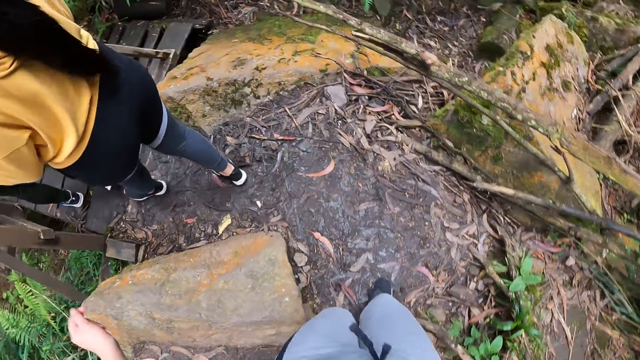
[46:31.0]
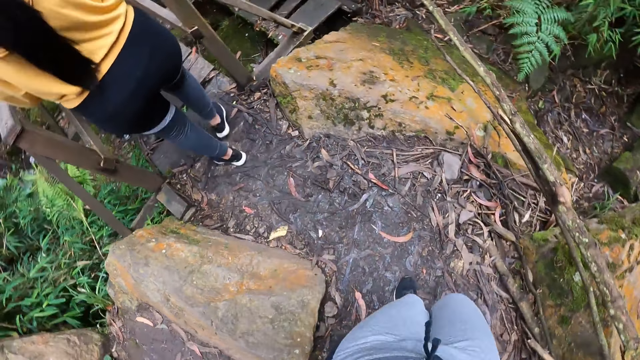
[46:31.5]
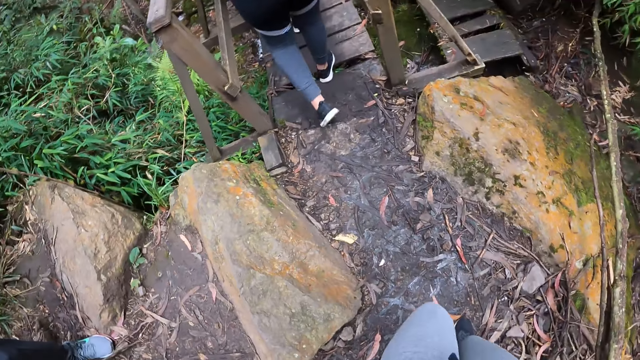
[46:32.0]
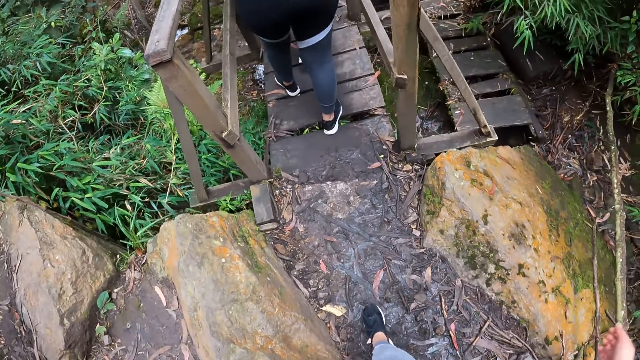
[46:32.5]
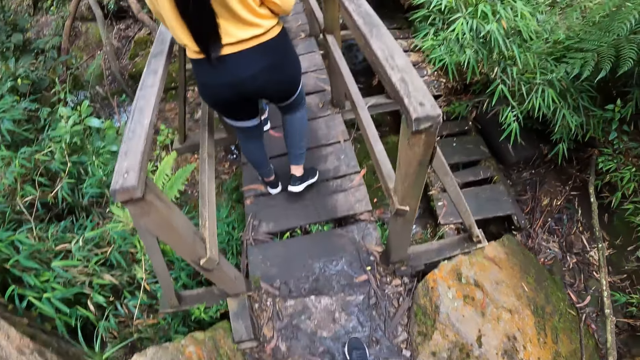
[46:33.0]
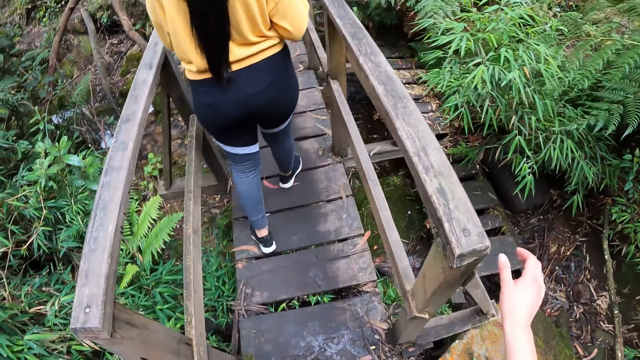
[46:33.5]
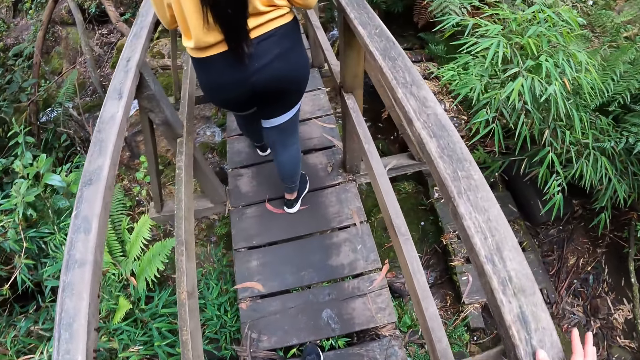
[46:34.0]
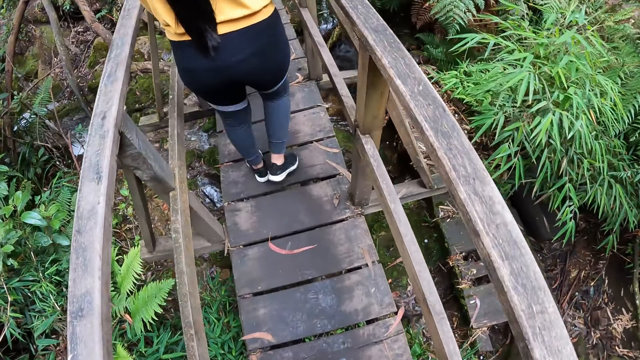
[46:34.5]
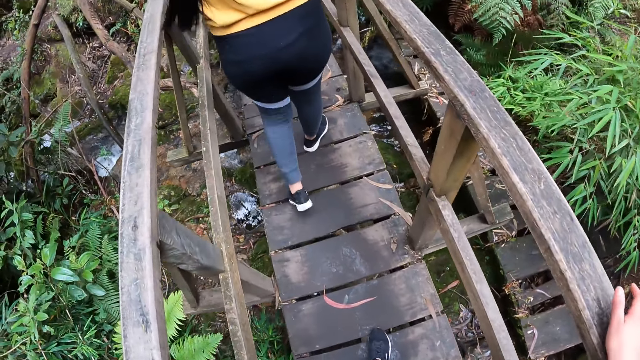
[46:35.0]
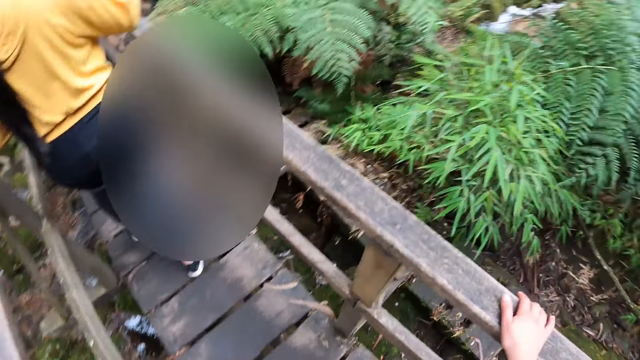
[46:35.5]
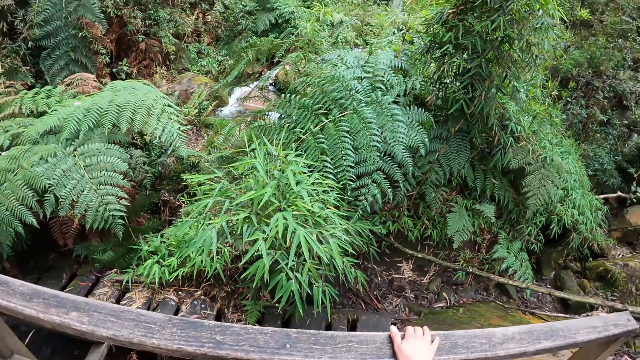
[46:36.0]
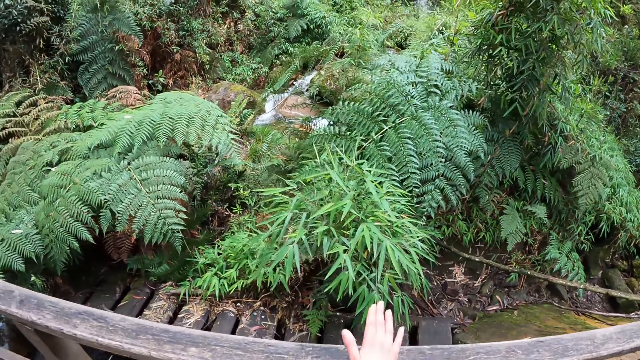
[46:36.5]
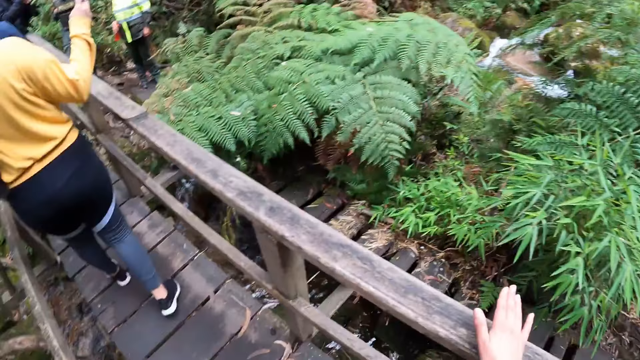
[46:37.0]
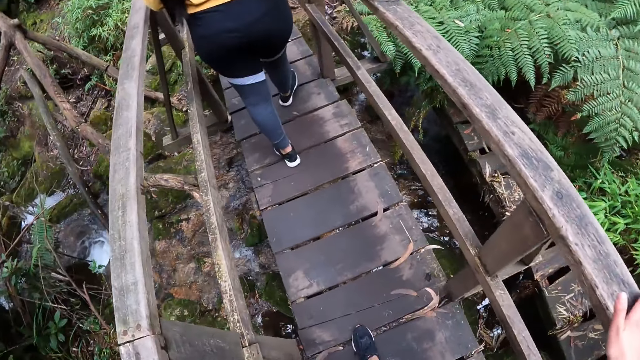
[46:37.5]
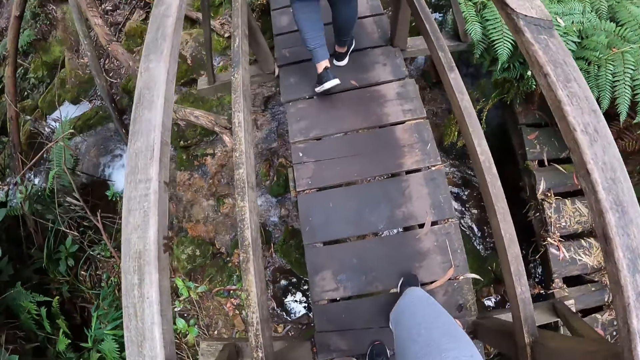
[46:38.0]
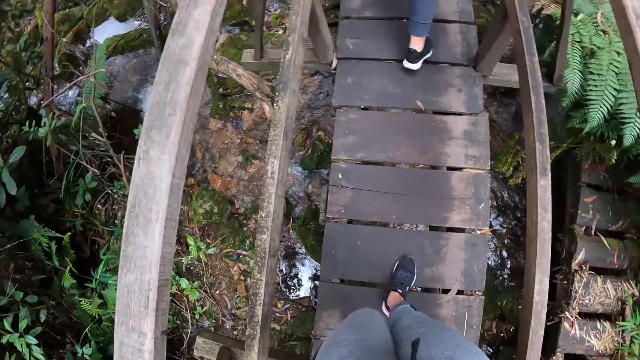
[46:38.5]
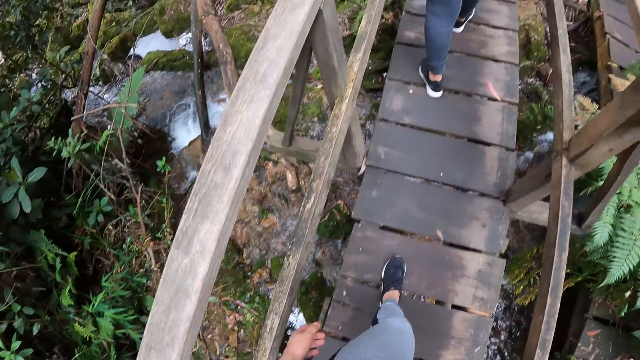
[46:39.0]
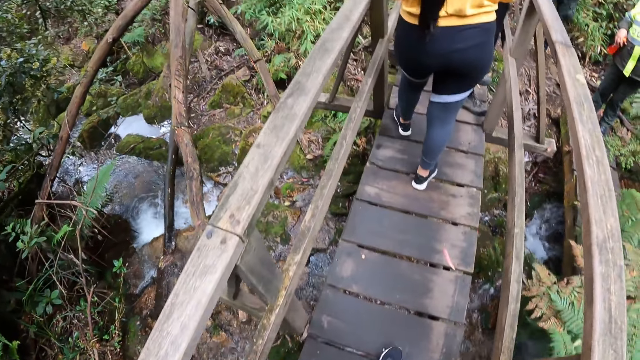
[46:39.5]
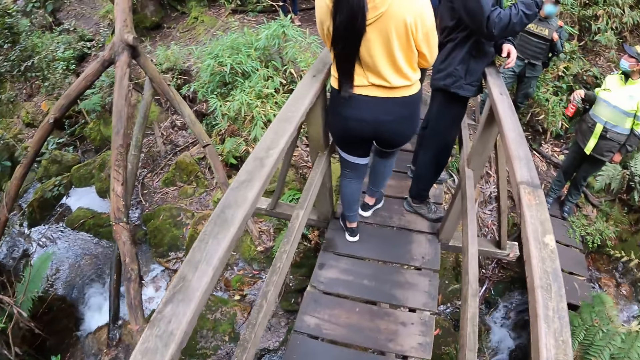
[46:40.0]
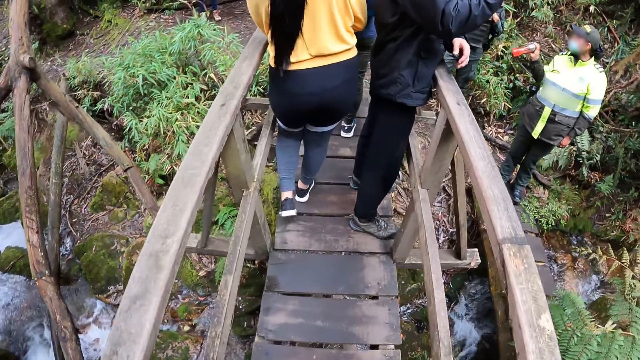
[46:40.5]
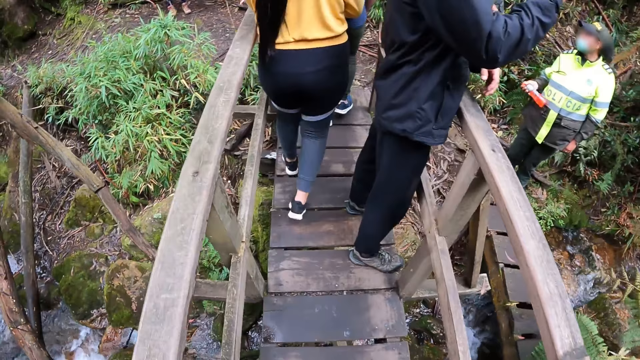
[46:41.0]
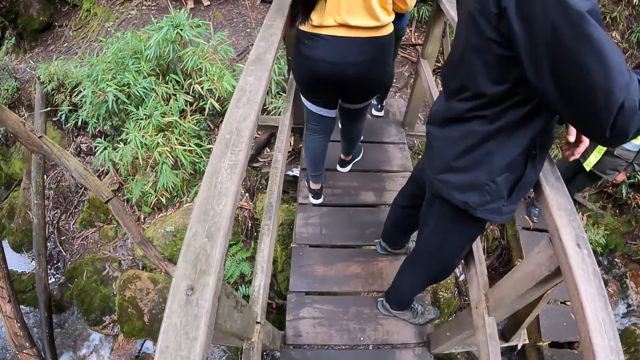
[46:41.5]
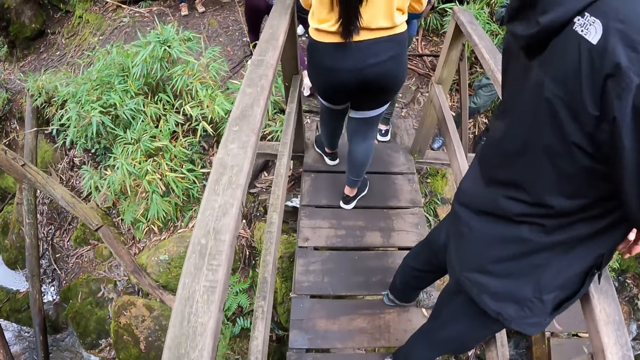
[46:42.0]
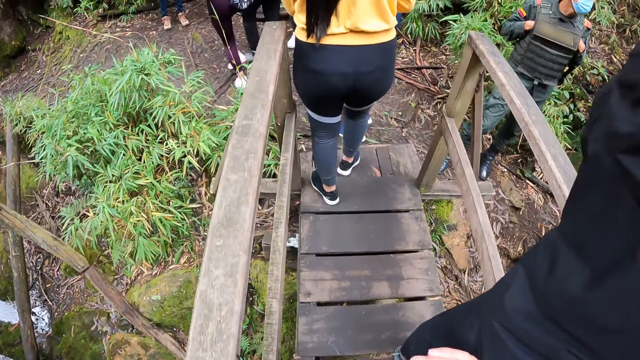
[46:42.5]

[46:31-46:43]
The camera wearer walks on the wooden bridge. She holds a wood rail with her right hand. She touches the wooden bridge. She looks around. She walks on the wooden bridge.

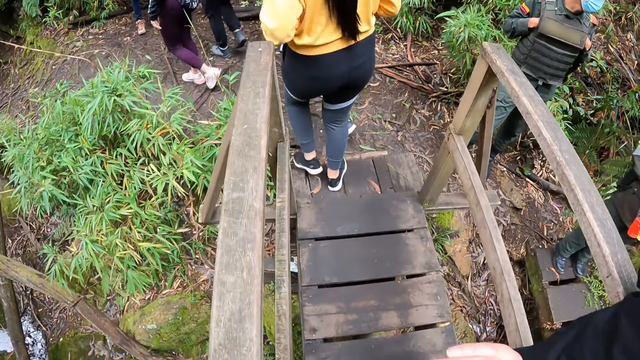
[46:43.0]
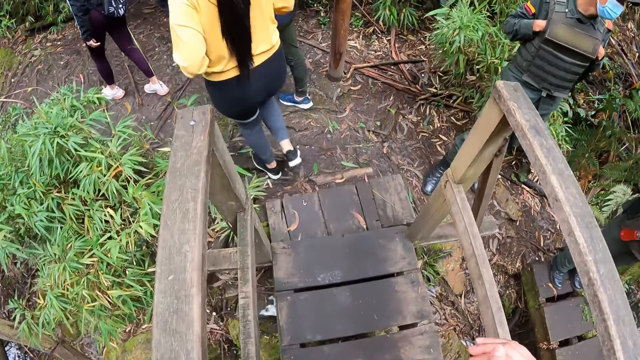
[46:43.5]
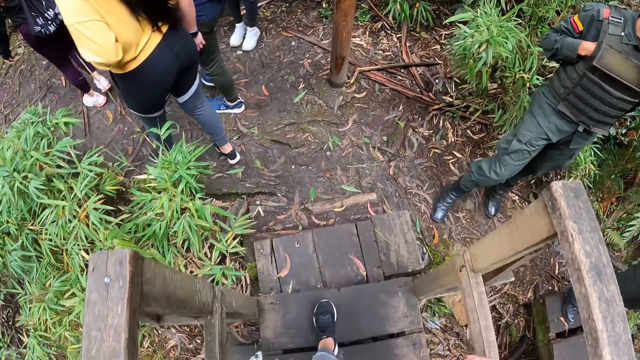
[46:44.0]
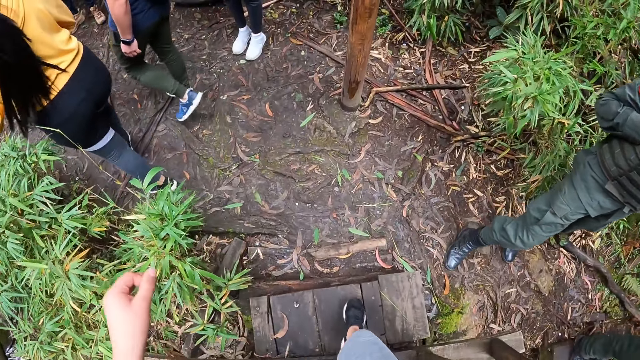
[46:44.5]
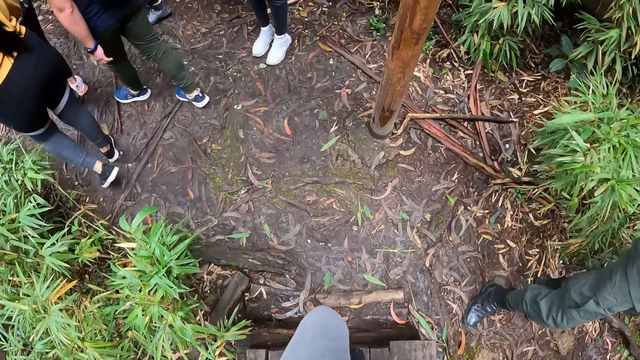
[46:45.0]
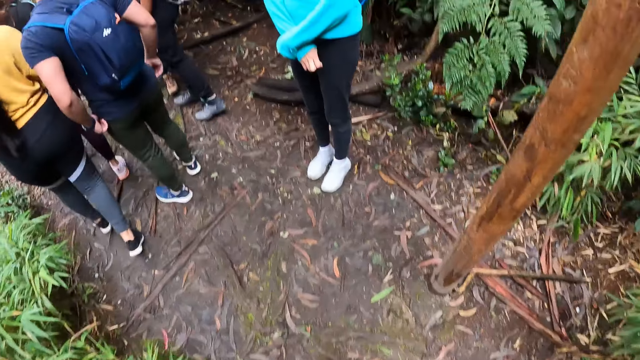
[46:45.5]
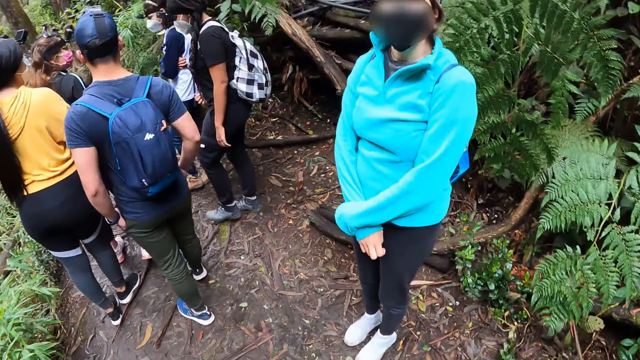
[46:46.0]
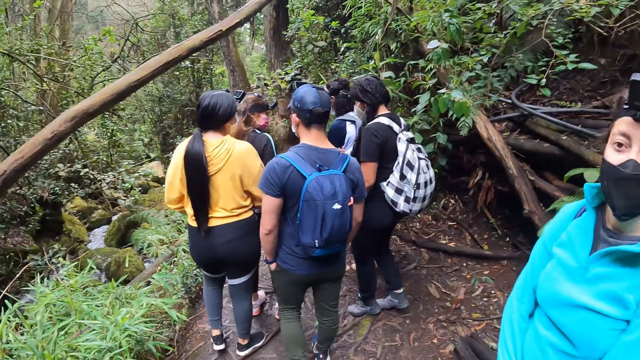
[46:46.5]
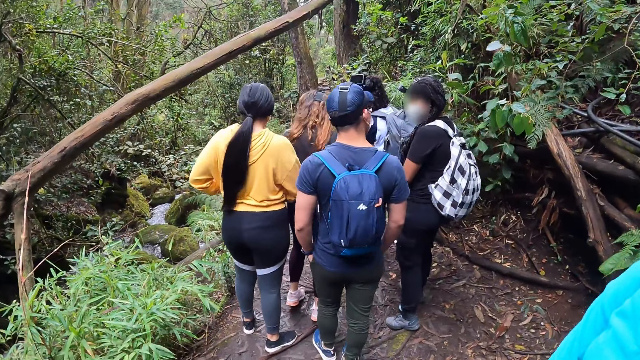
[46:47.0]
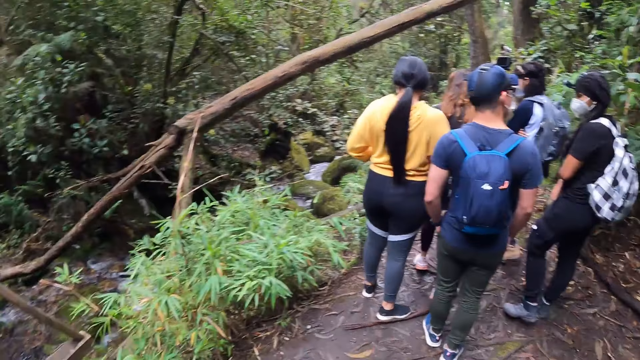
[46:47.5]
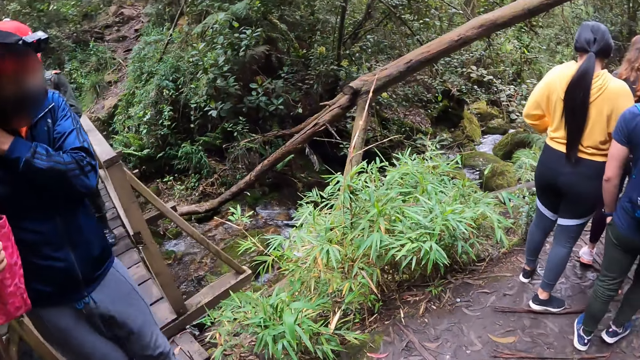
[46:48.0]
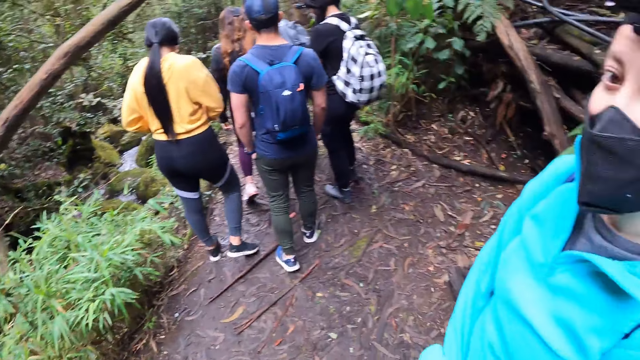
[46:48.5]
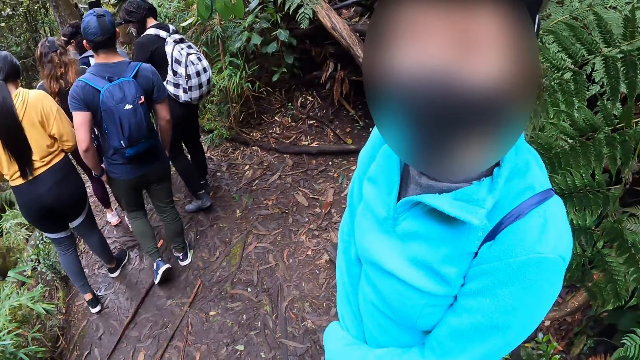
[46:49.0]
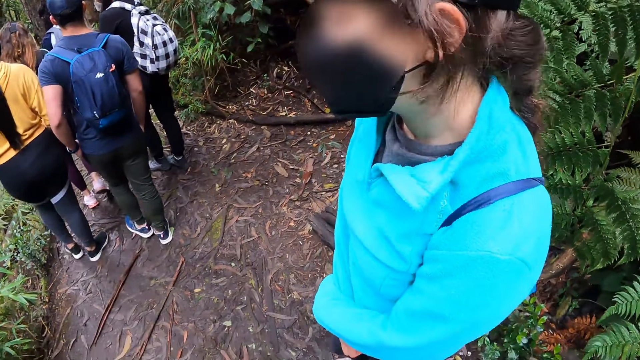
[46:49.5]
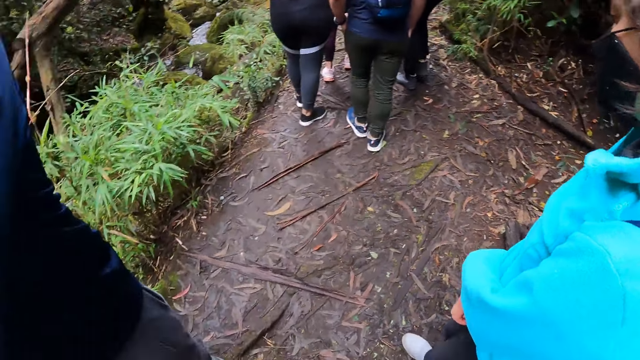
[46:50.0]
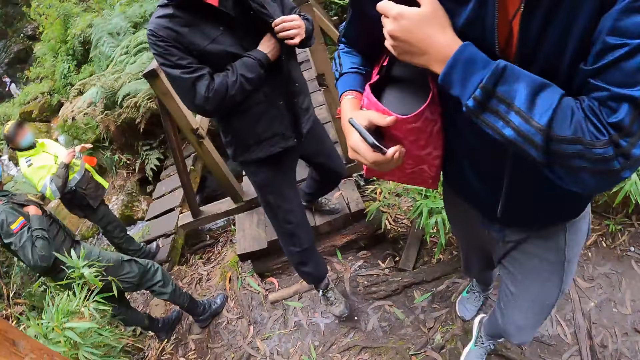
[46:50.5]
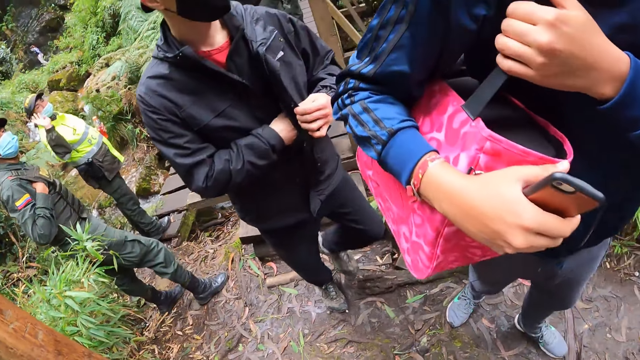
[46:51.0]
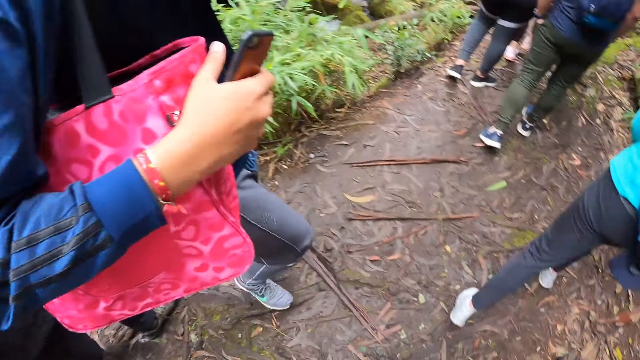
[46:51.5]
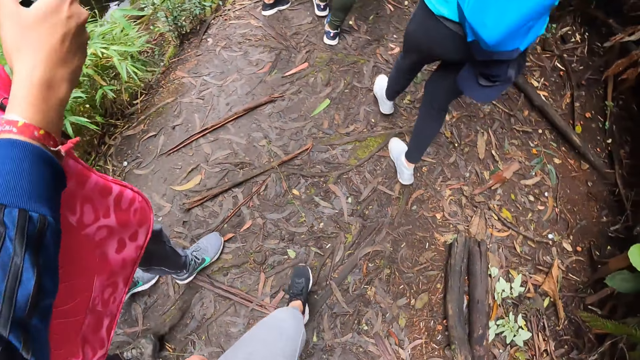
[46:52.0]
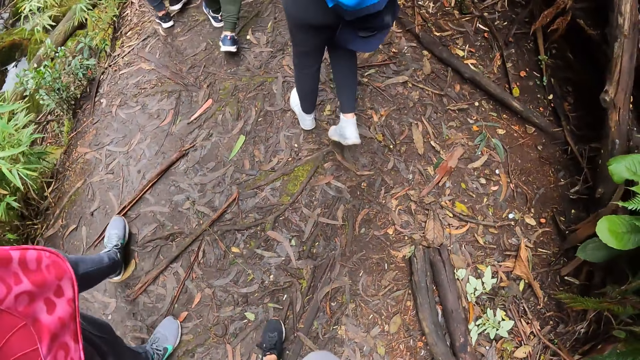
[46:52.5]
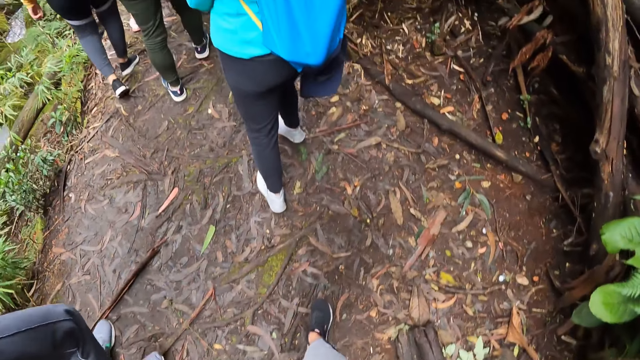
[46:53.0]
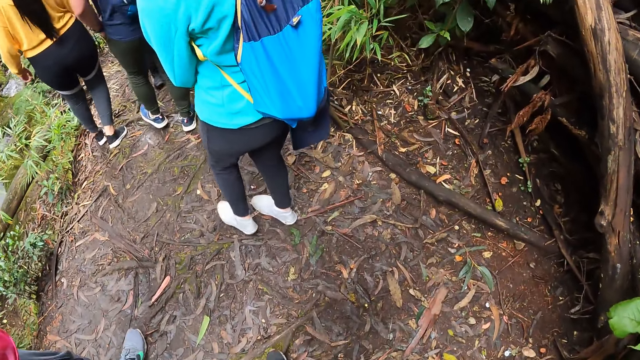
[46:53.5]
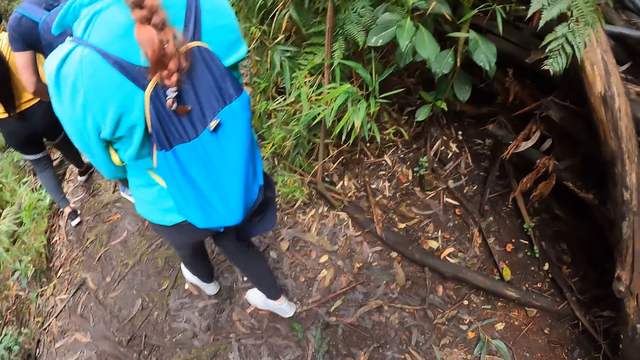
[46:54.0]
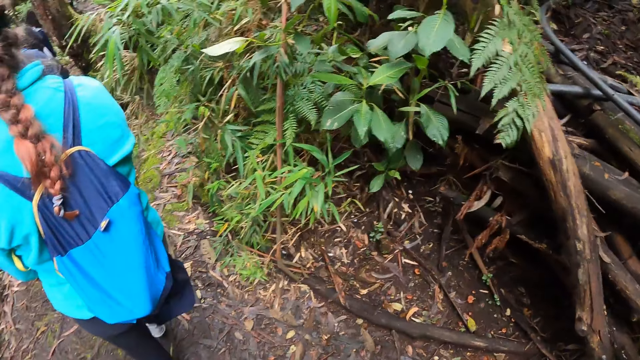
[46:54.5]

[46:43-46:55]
The camera wearer stops at the foot of the wood bridge with the group of people. A person interacts with the camera wearer. The camera wearer looks around. They hike in the mountain with the group of people.
